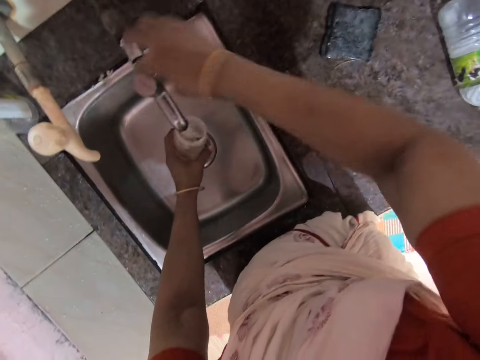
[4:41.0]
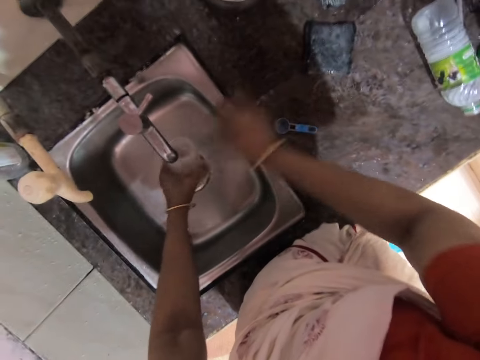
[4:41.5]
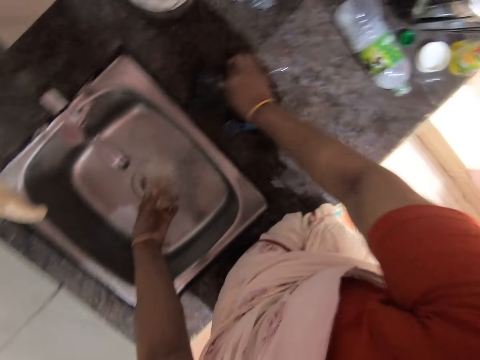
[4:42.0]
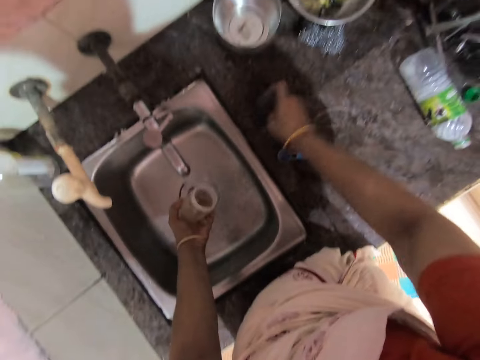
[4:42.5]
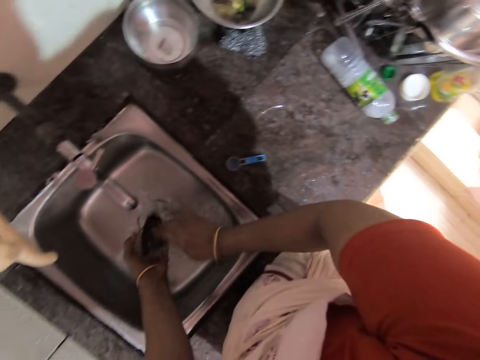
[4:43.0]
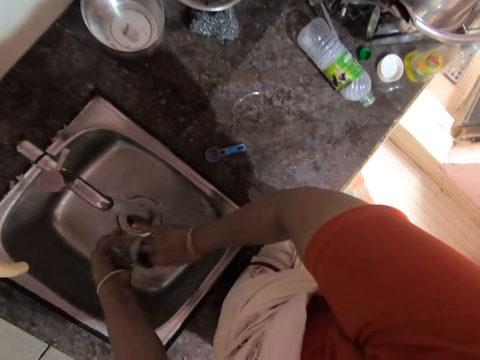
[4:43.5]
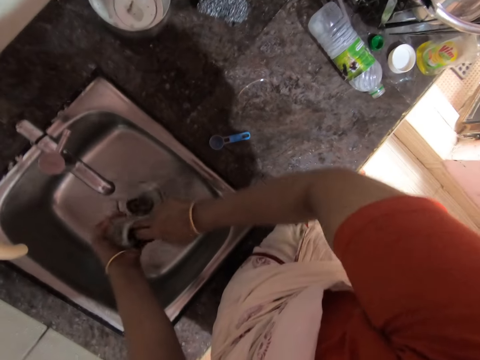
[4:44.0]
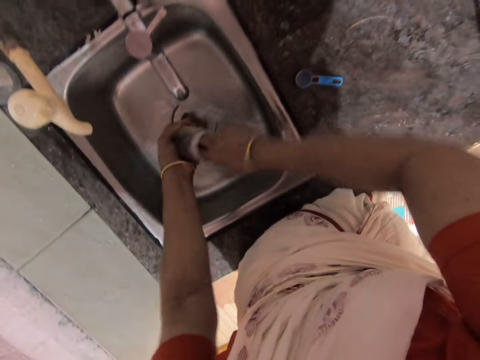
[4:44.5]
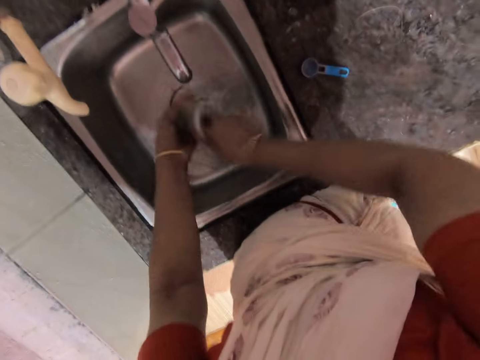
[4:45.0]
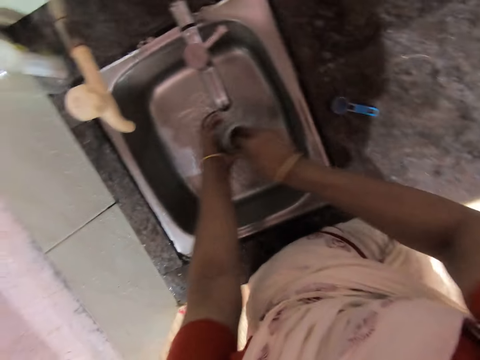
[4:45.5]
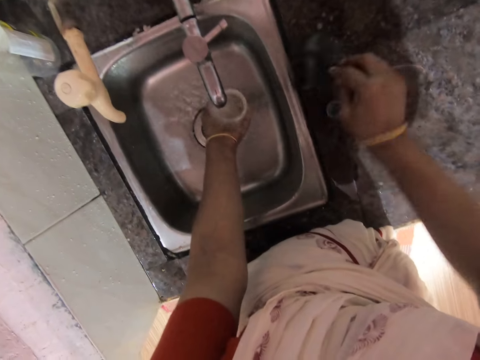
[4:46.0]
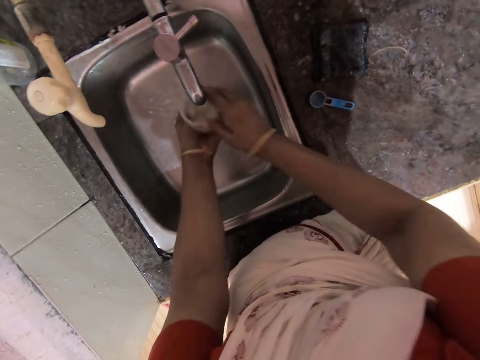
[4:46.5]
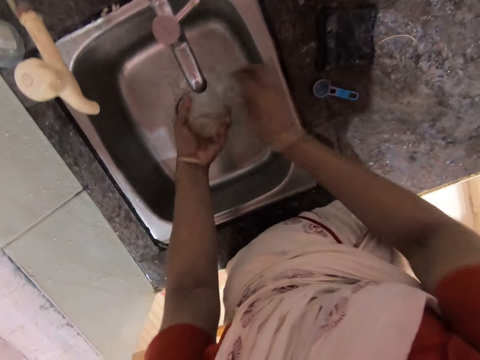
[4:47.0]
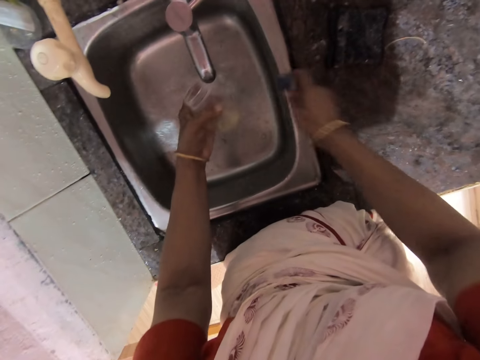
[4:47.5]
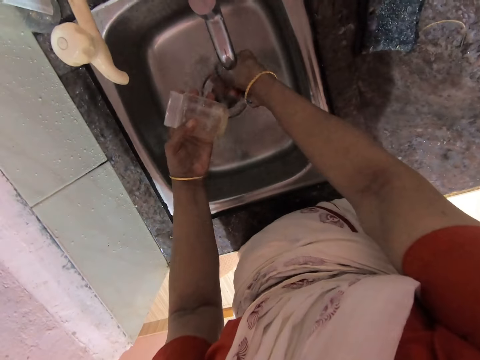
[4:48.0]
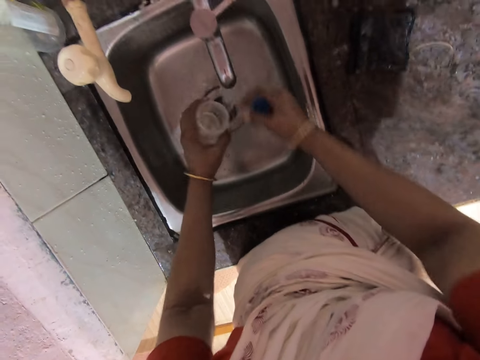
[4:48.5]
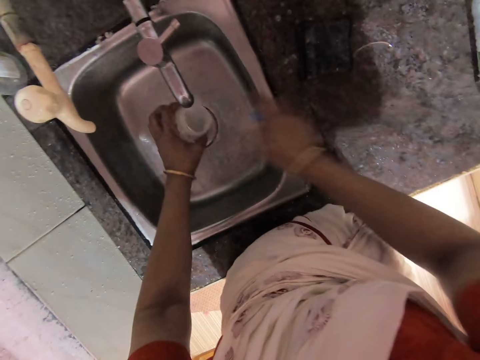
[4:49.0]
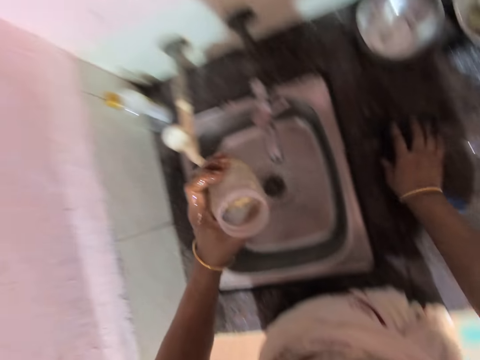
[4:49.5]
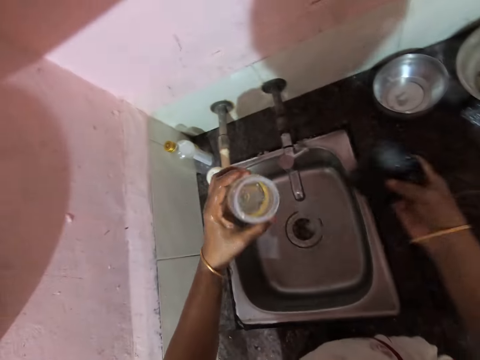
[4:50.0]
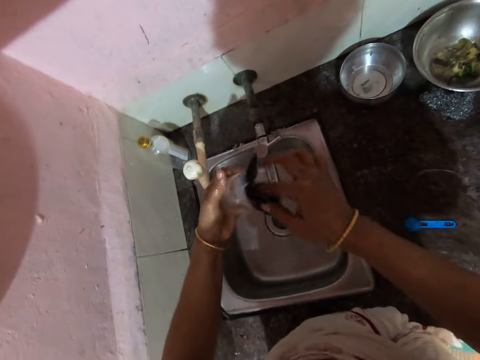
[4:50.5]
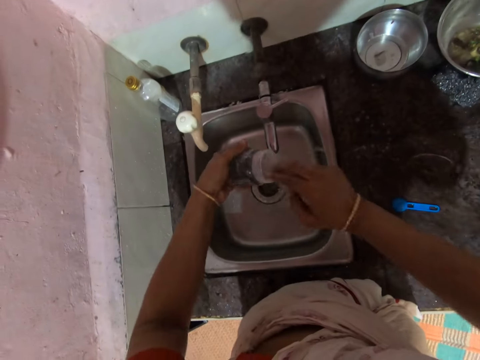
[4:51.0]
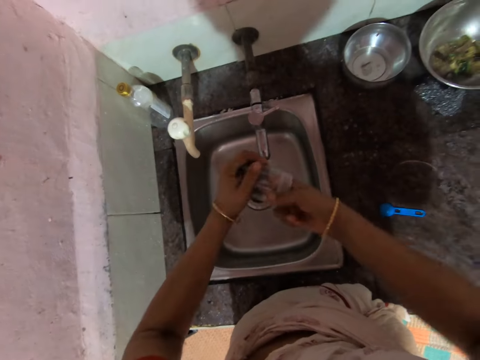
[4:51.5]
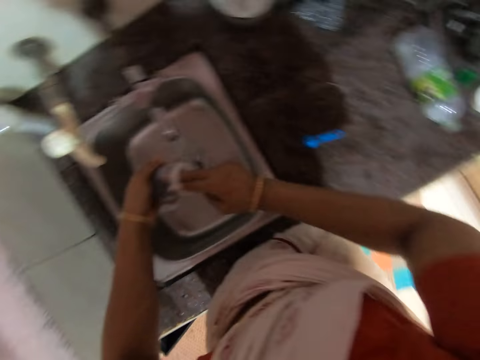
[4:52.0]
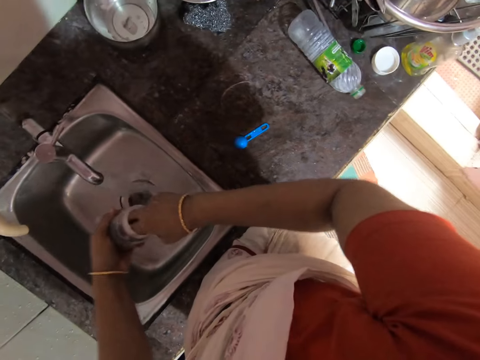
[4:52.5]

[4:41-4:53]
The camera wearer turns on the faucet. They pick up a dish scrubber from a plastic jar. They scour the plastic jar with the dish scrubber. They place the washing sponge on the kitchen bench. They rinse the tin. They pick up the spoon. They wash the spoon. They place the spoon on the kitchen bench. They pick up the washing sponge. They wash the tin.

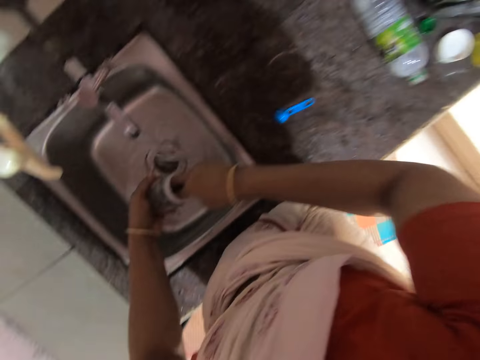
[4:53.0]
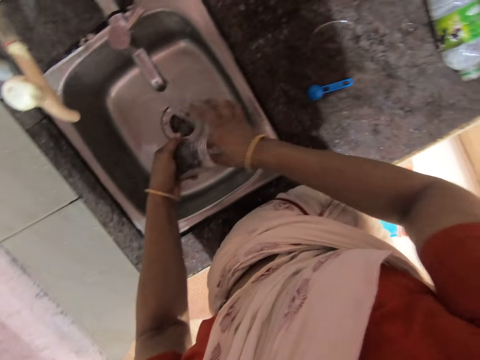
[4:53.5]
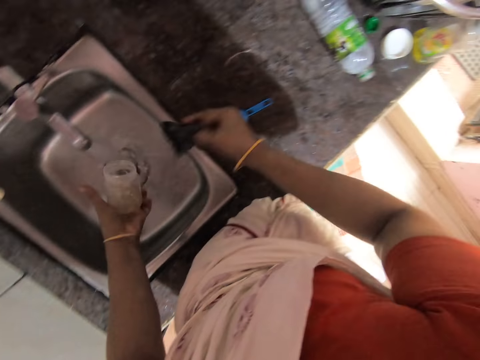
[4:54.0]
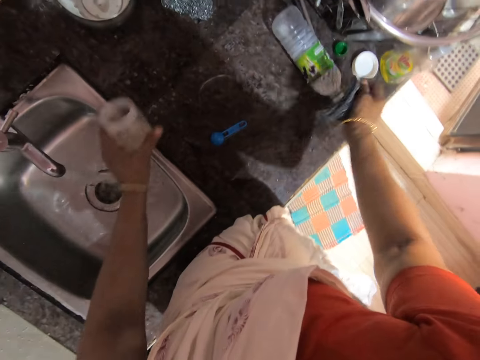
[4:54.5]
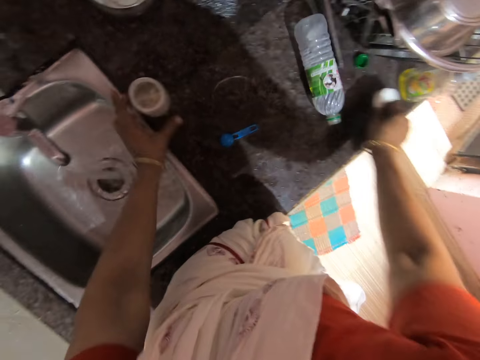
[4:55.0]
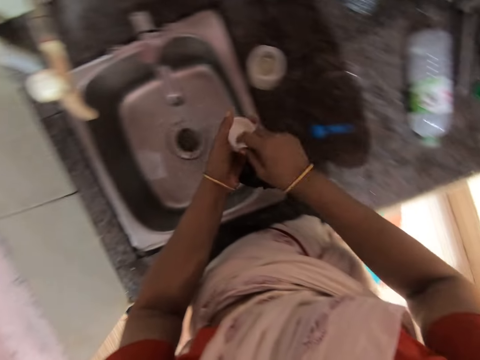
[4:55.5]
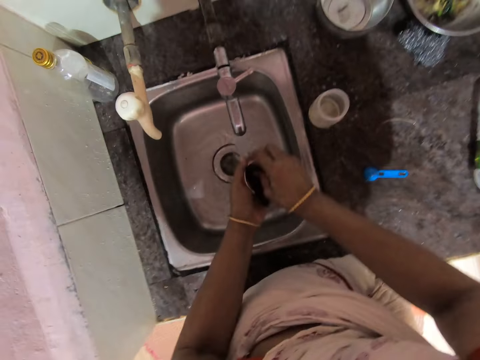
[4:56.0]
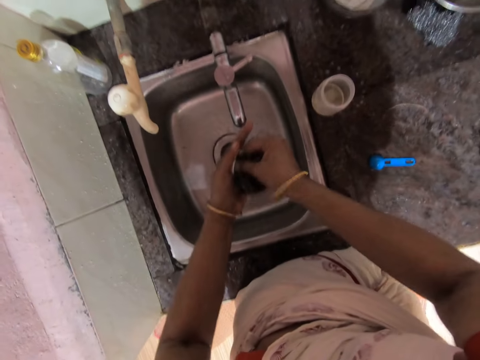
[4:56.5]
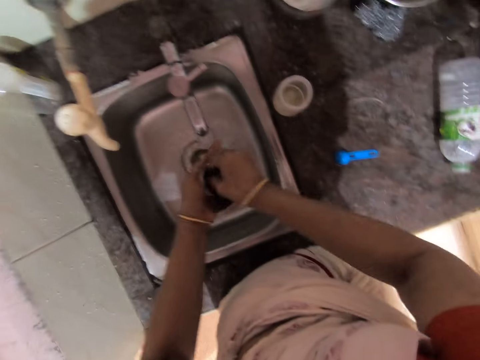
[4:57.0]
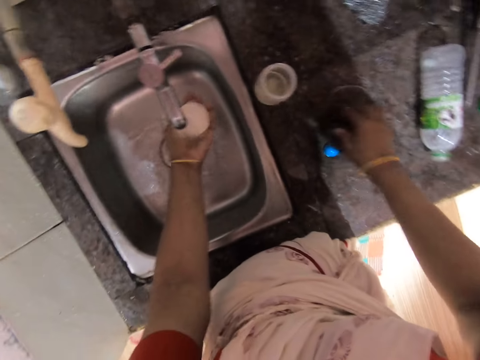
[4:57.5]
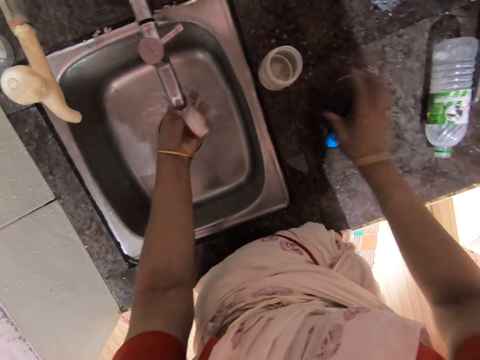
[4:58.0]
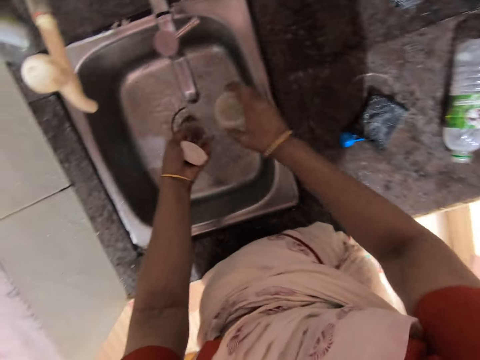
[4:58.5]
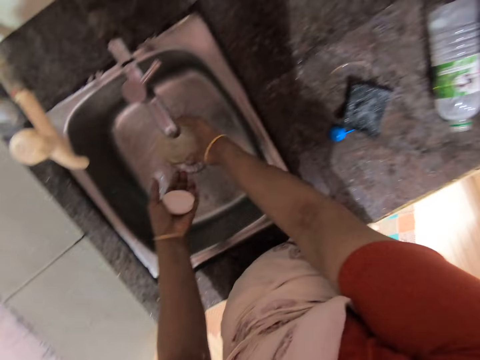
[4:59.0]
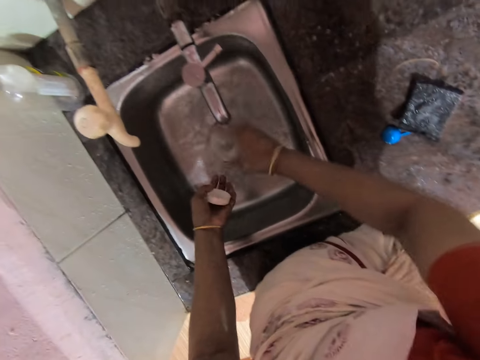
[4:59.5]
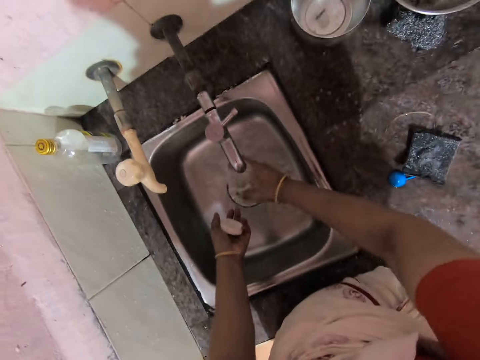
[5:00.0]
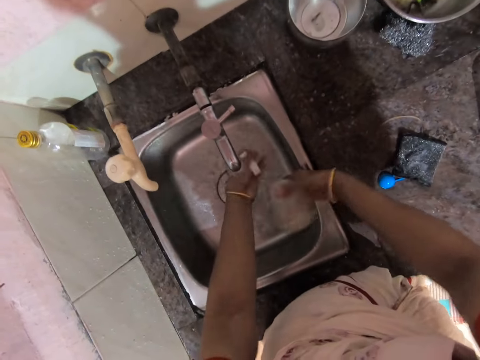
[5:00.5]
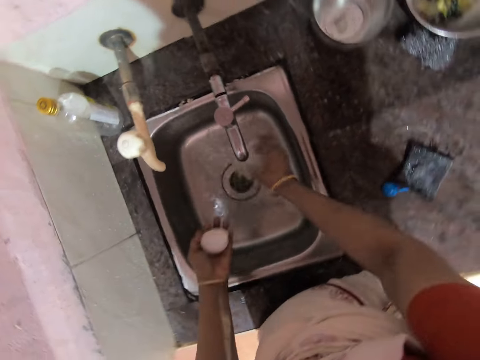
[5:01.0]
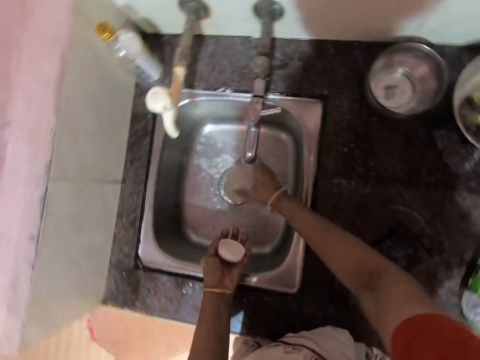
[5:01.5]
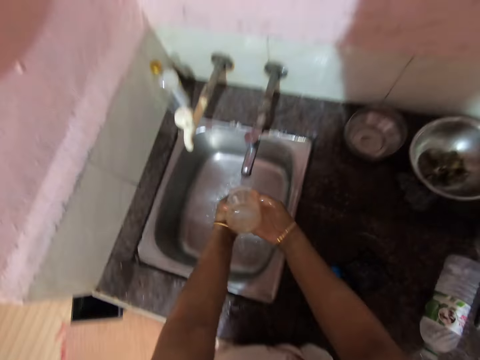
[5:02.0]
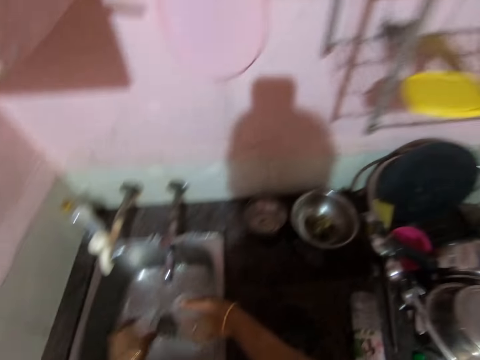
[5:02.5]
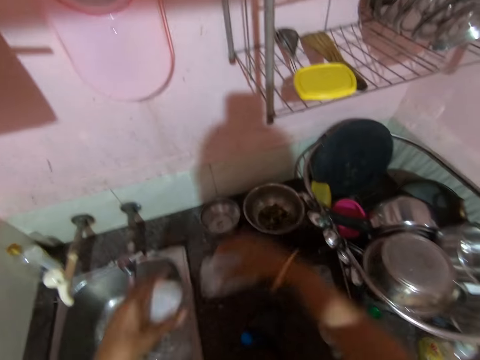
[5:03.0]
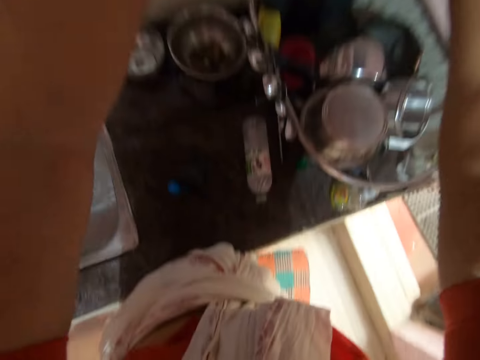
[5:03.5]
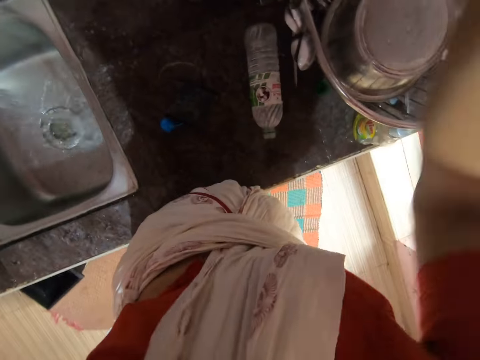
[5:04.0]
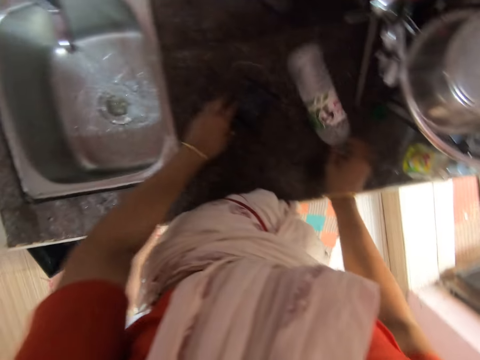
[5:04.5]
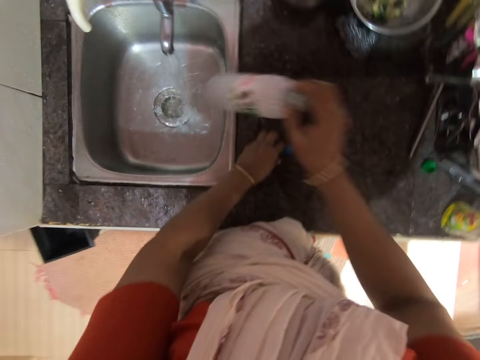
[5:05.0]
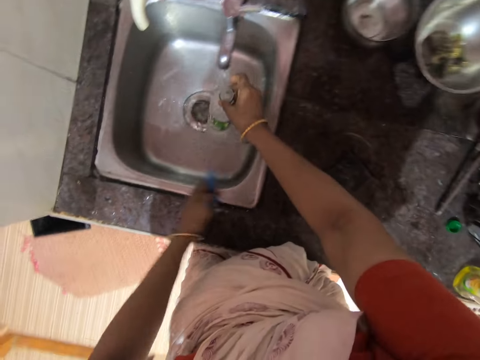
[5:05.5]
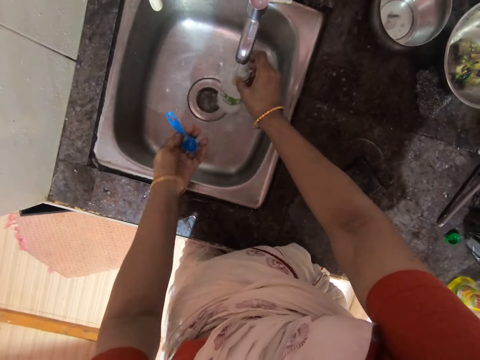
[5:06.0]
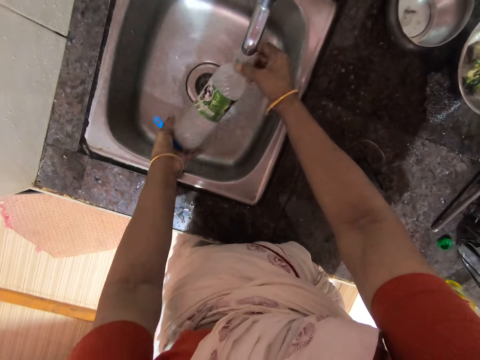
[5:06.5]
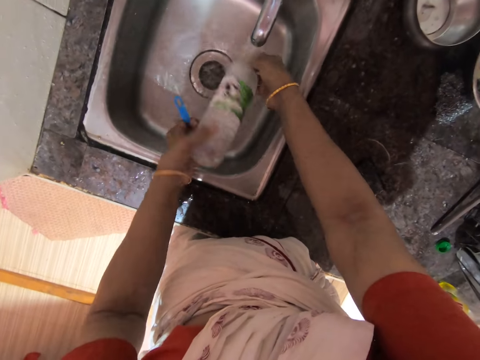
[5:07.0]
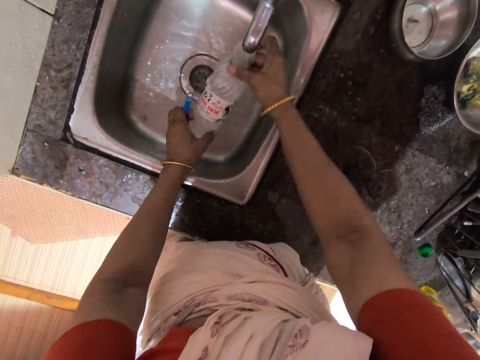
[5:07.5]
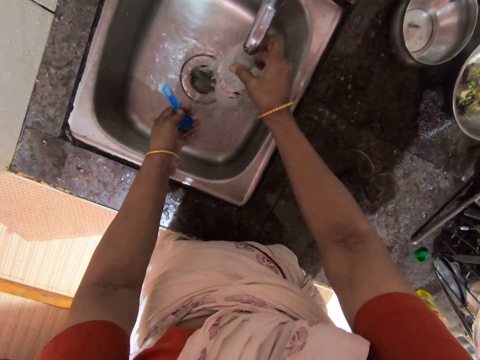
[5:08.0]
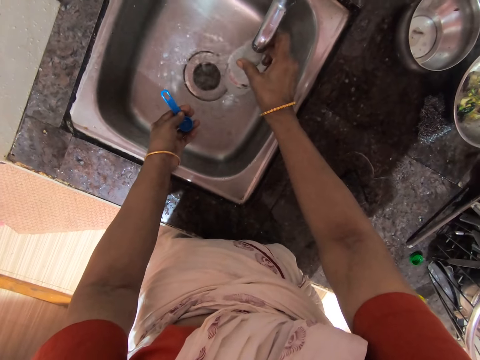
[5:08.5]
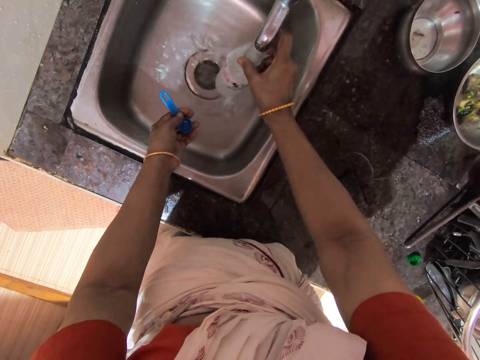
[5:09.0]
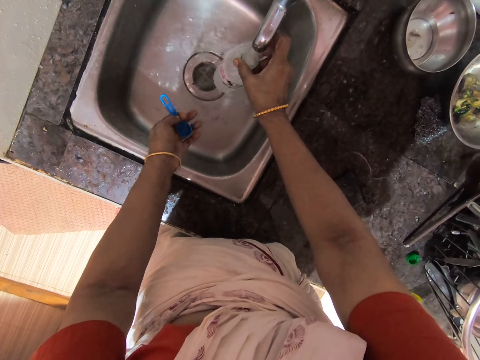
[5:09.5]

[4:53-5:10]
The camera wearer places the washing sponge on the kitchen bench. They place the tin on the kitchen bench and pick up a lid. They wash the lid, rinse the lid, and place the washing sponge on the kitchen bench. They pick up the tin and rinse the tin. They wash the tin. They rinse the lid, rinse the tin, and rinse the lid. They put the tin on the shelf. They pick up a bottle and pick up the spoon. They put water in the bottle. They draw the water from the tap. They pour water in the sink and put water in the bottle.
